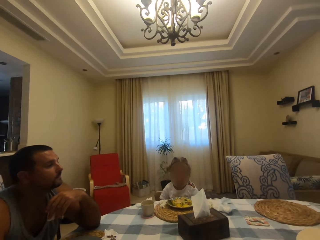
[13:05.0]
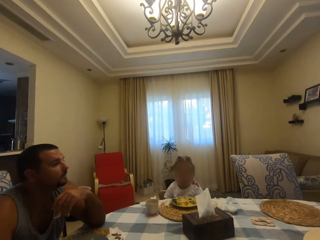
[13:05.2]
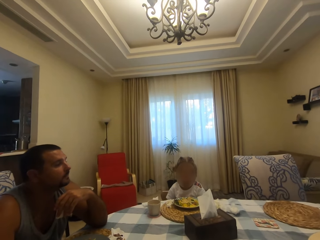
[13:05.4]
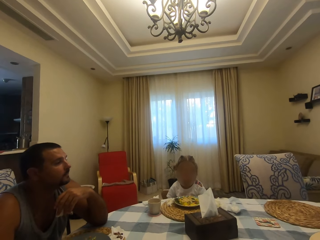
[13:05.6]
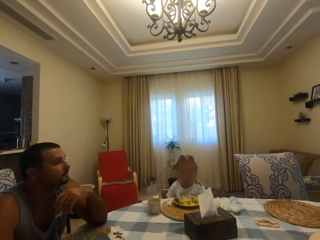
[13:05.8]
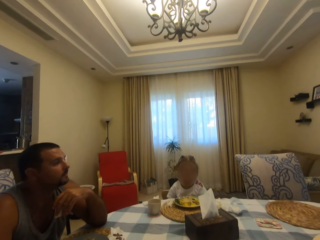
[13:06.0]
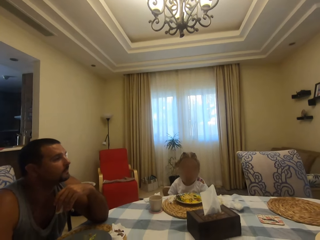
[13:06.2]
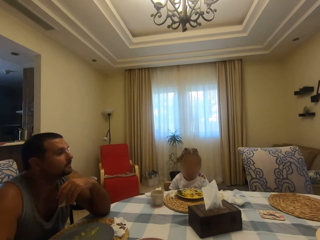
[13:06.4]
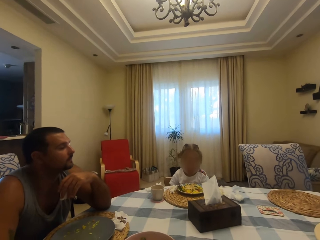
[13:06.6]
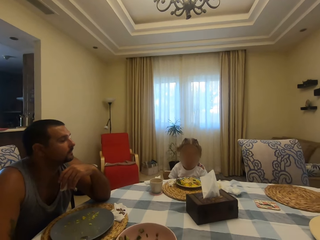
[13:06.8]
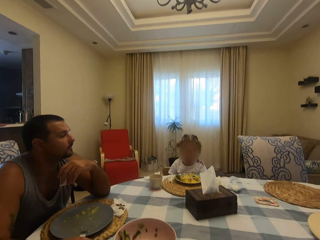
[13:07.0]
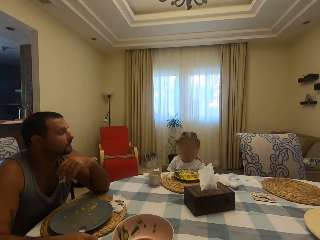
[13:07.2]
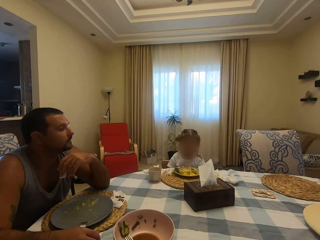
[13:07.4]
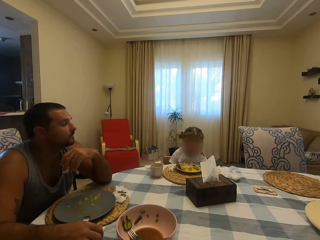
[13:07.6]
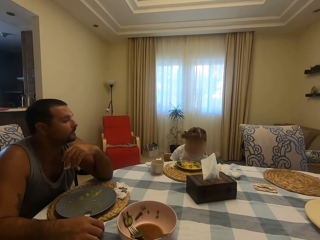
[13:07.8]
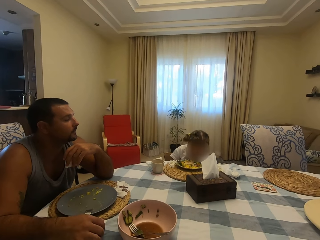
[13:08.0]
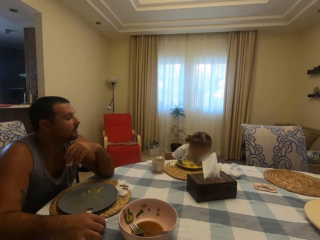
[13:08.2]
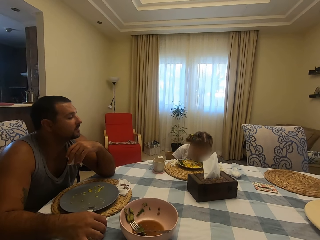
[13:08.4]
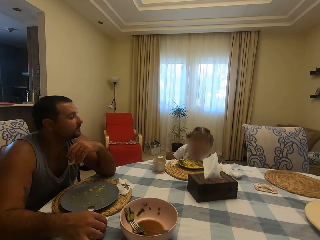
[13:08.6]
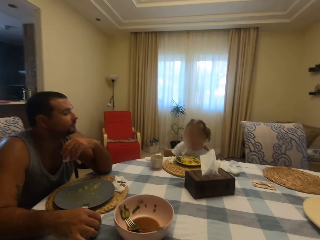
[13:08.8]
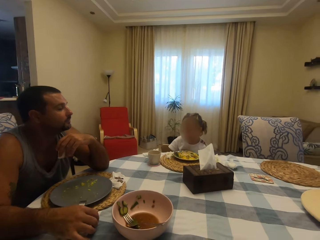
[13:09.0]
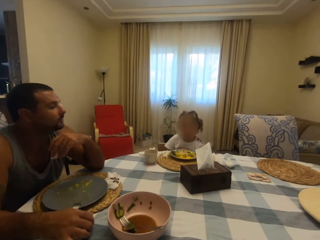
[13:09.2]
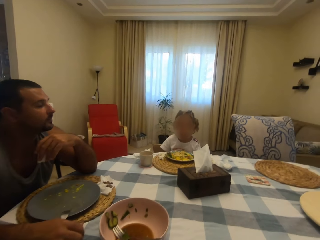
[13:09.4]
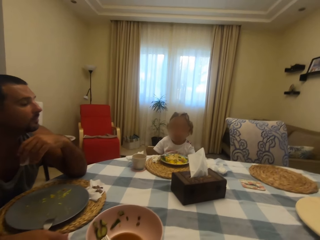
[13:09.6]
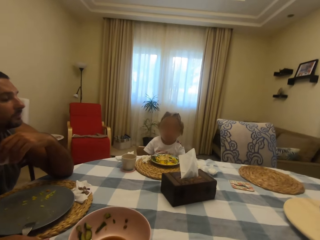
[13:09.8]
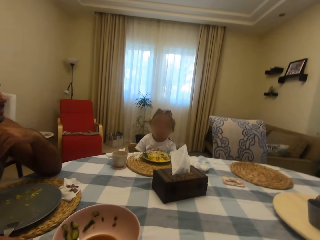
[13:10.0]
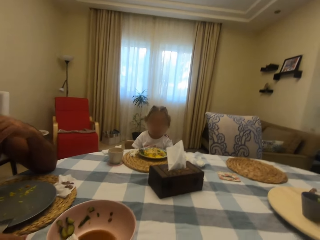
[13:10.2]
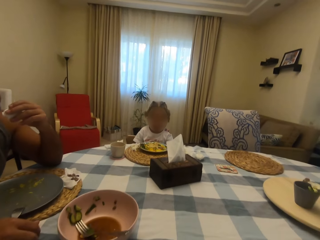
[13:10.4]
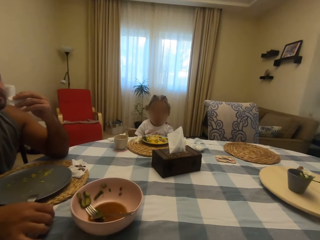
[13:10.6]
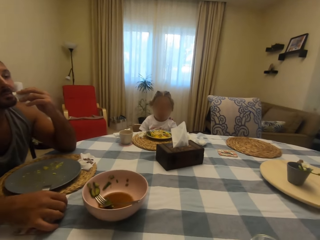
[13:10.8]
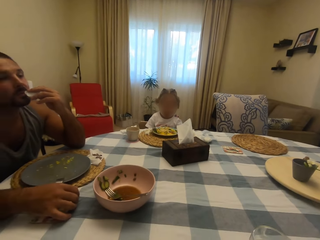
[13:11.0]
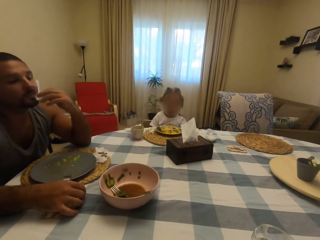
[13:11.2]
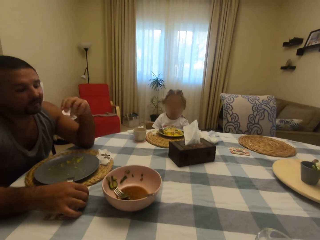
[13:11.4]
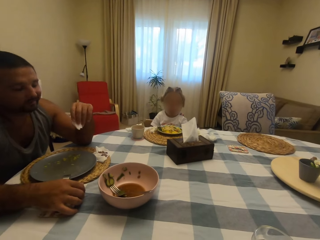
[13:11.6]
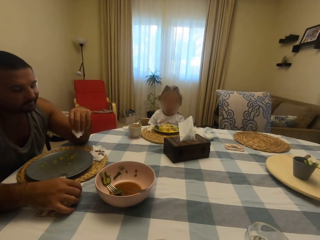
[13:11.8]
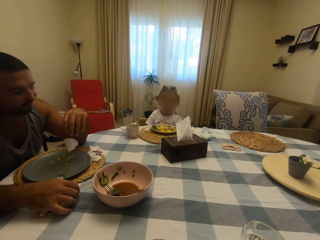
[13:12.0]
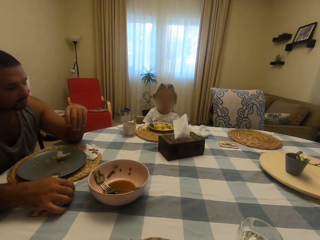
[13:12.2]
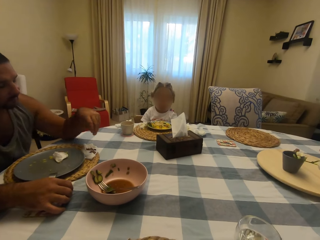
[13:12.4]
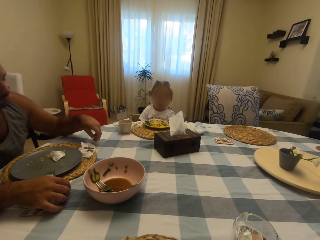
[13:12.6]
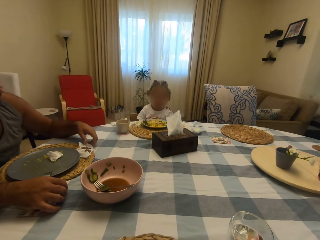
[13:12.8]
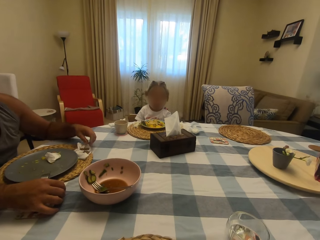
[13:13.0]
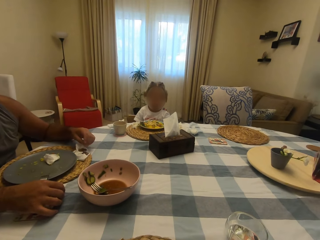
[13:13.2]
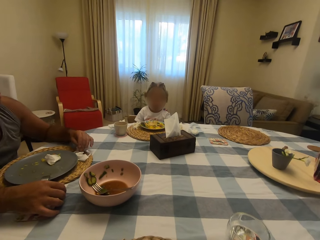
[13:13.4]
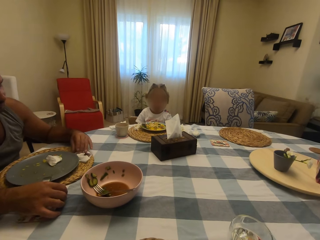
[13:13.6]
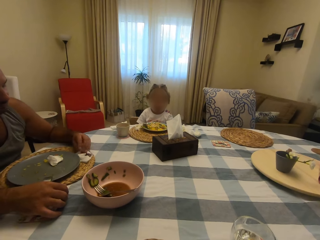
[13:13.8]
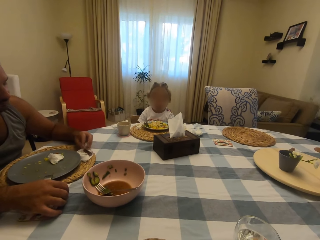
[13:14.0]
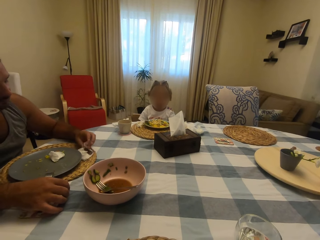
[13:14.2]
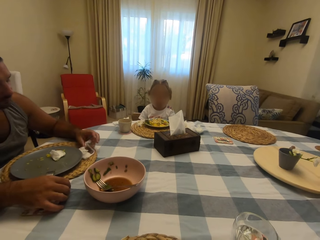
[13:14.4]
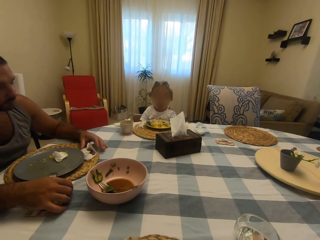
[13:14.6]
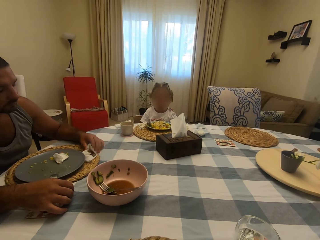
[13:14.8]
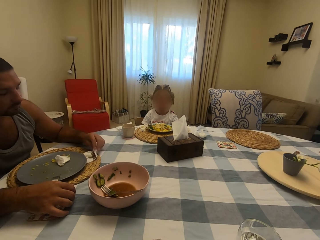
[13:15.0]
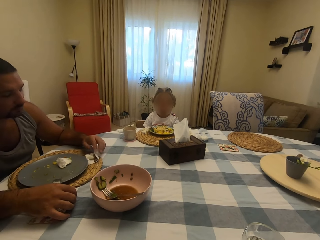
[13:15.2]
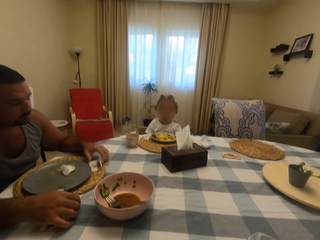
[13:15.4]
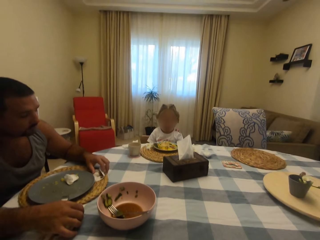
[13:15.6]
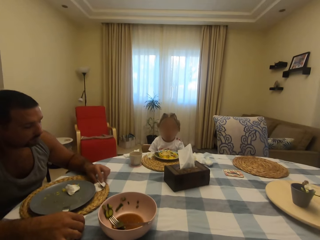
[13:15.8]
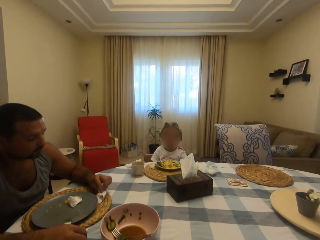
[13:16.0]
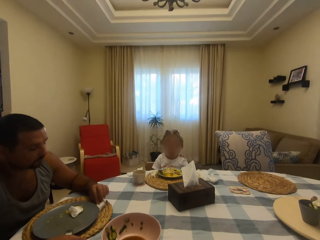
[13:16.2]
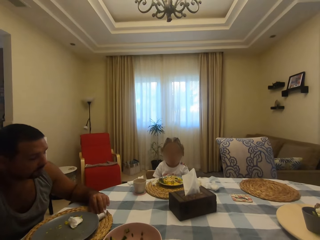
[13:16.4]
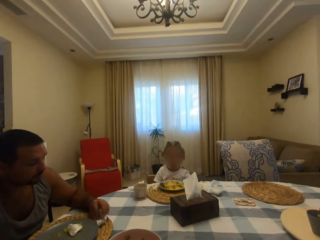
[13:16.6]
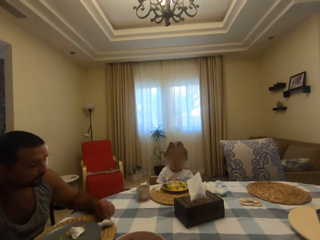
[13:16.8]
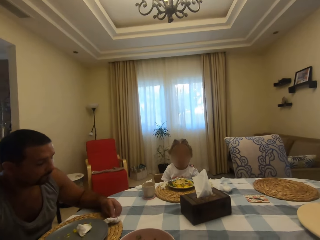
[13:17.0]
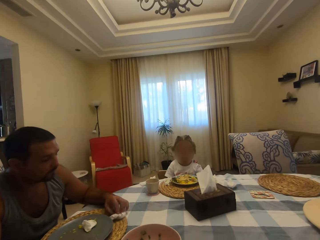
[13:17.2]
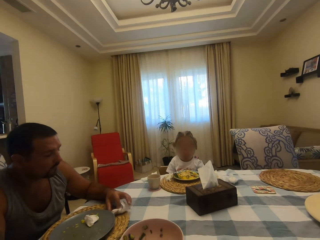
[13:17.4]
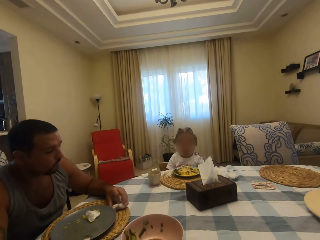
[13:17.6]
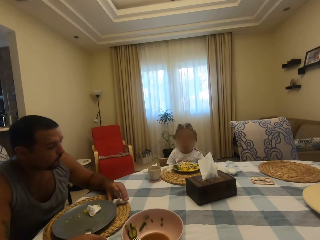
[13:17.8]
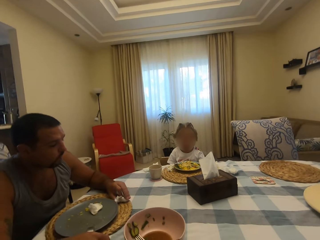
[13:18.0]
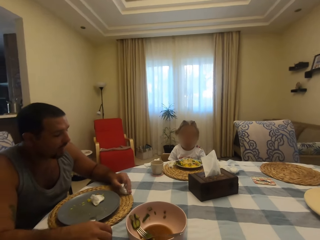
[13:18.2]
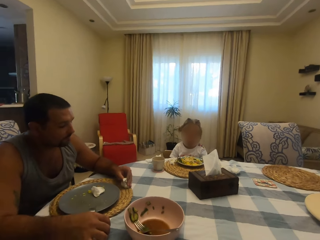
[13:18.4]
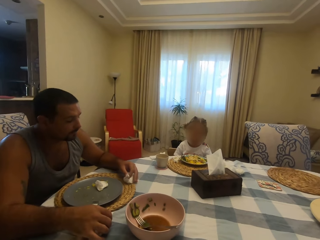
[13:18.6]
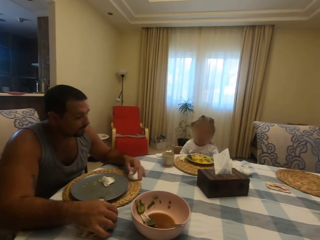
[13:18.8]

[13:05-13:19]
A man talks. The man drops a serviette. The camera wearer talks to the man. The man folds the serviette. The camera wearer looks around. They converse with the man.

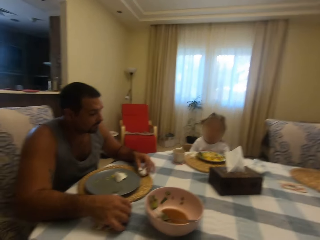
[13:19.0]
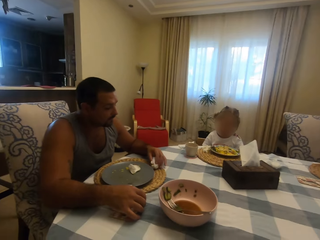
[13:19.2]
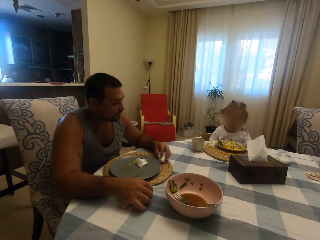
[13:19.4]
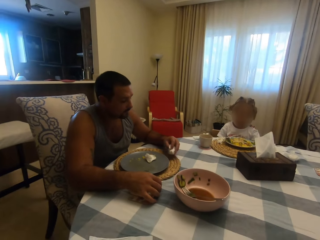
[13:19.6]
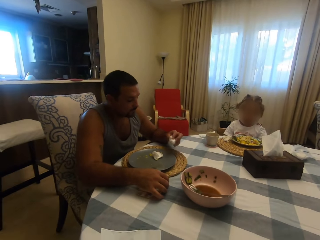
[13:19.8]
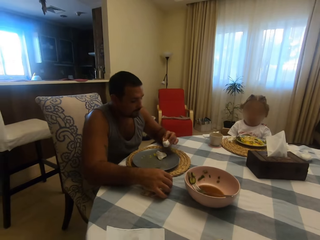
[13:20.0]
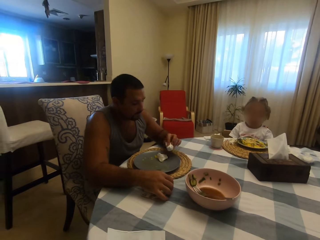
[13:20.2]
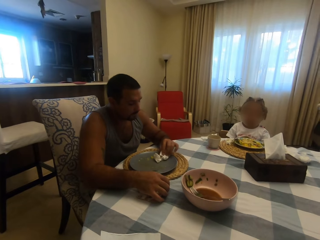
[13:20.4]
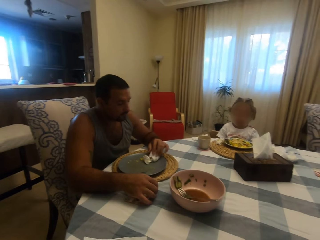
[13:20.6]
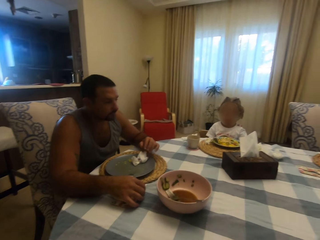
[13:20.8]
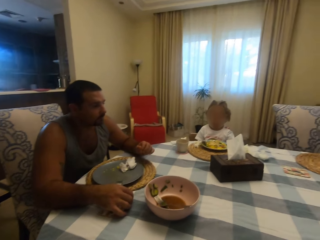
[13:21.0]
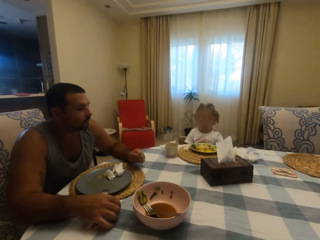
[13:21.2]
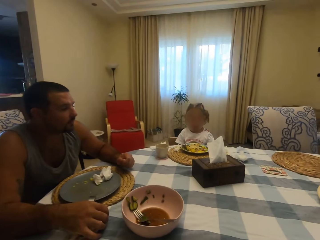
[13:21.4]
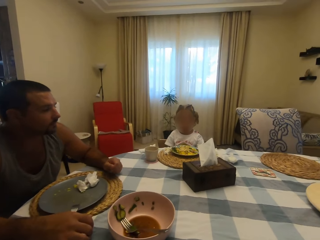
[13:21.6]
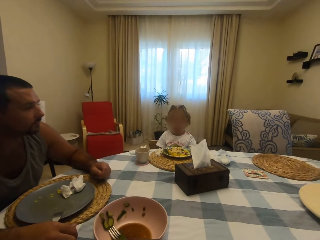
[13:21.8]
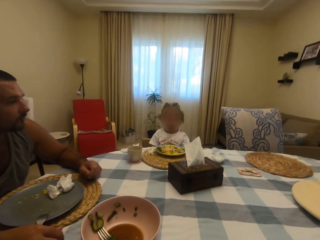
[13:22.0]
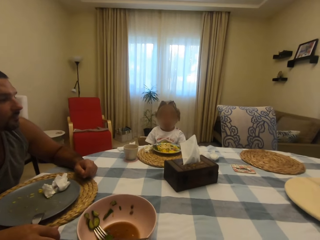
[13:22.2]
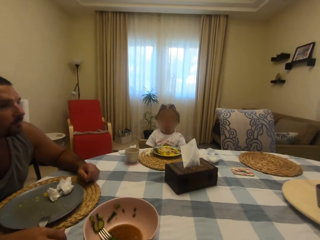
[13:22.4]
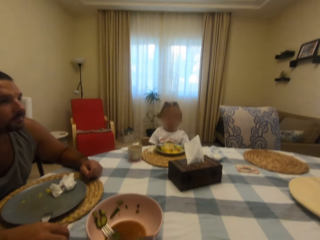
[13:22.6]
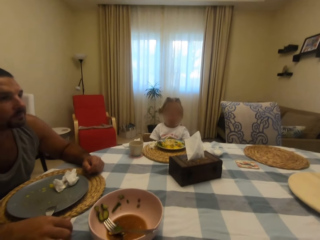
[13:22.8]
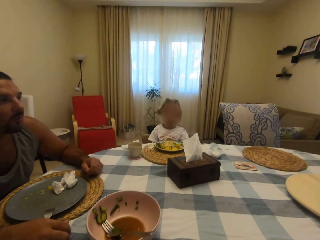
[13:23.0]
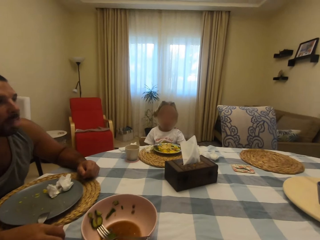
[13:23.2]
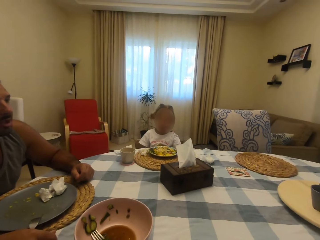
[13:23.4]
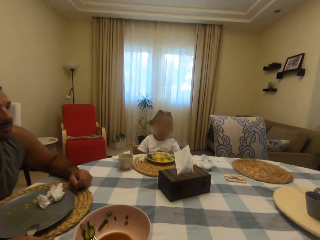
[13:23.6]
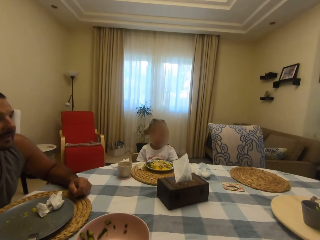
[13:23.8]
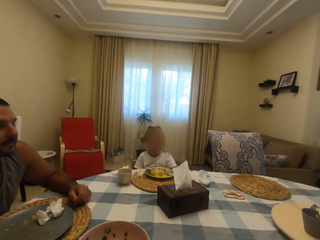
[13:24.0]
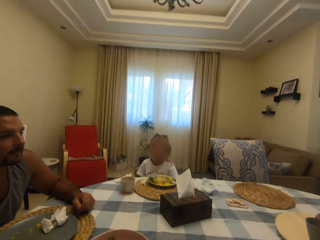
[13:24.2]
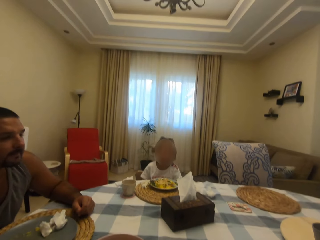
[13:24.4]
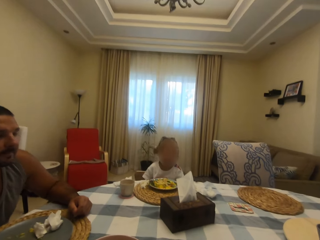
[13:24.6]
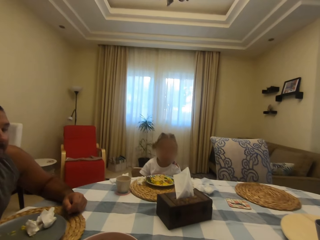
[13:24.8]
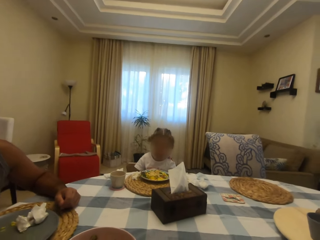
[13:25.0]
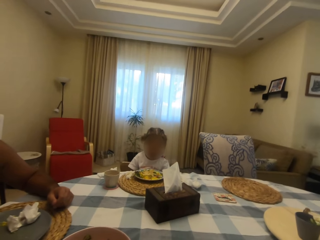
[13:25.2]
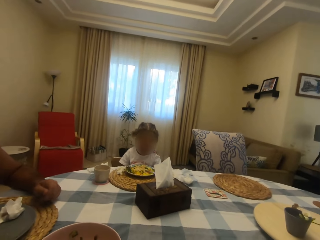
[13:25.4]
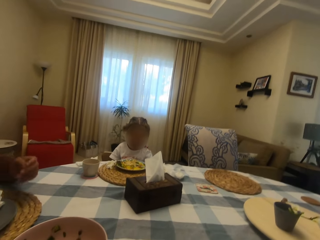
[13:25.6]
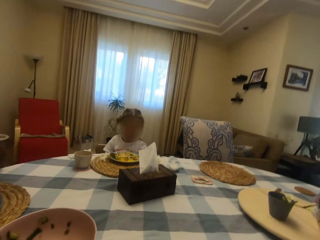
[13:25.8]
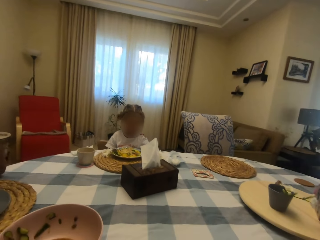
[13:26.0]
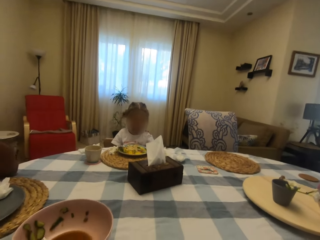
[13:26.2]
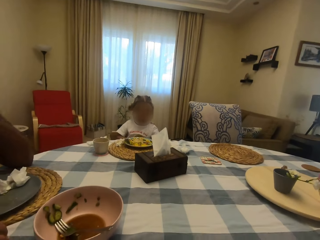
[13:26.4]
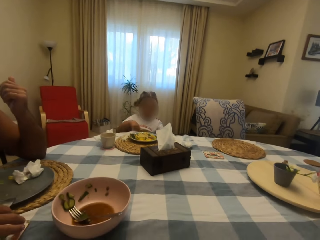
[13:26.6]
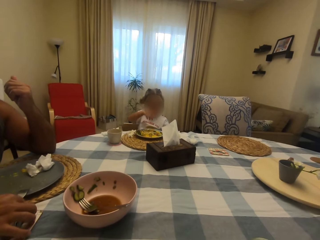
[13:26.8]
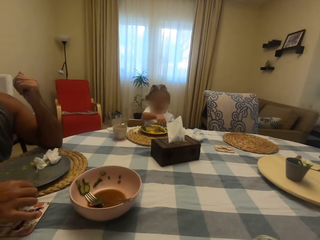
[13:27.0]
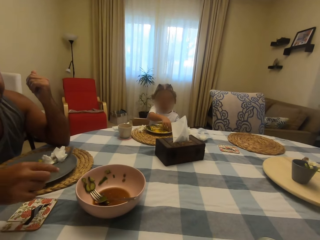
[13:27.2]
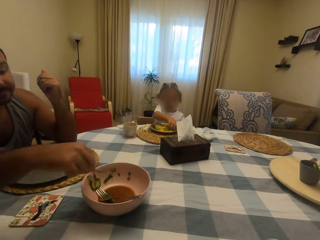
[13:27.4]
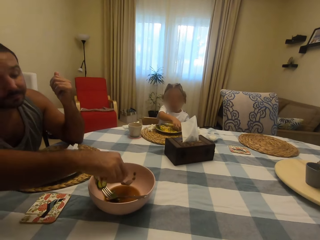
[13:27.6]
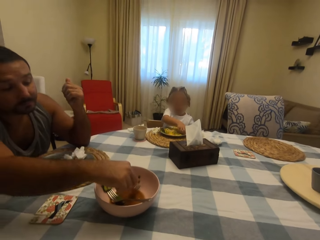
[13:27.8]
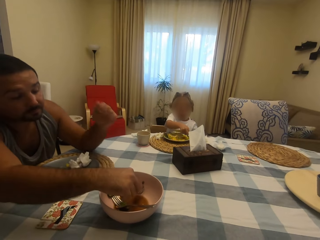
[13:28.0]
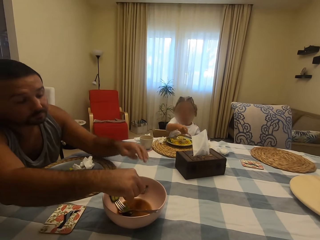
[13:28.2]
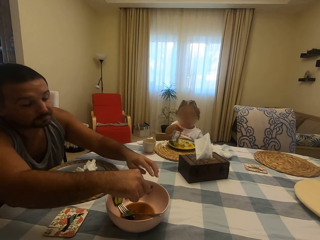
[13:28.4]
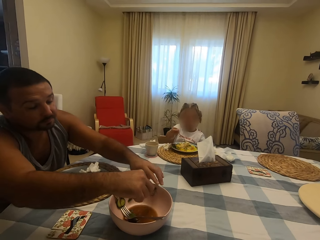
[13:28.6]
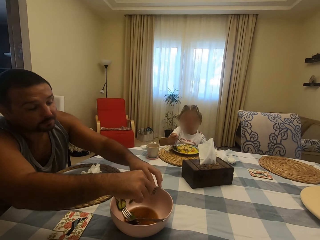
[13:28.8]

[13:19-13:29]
A man drops a serviette. The camera wearer talks to a child. The child moves her body. The man picks up something in a bowl.
